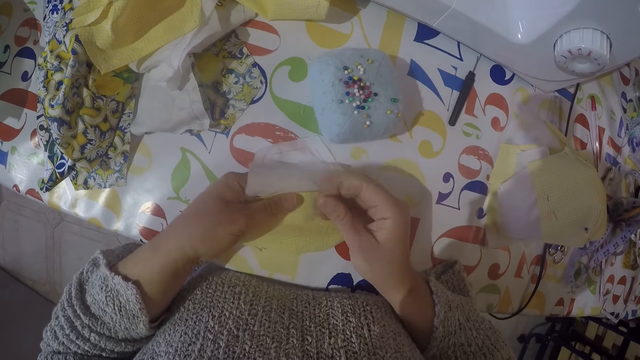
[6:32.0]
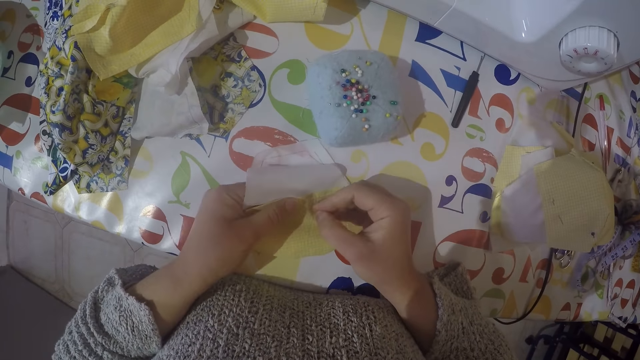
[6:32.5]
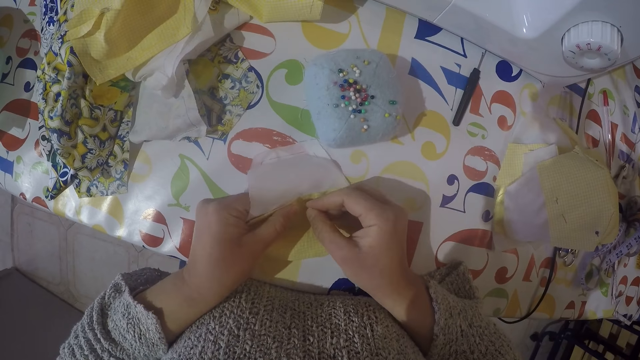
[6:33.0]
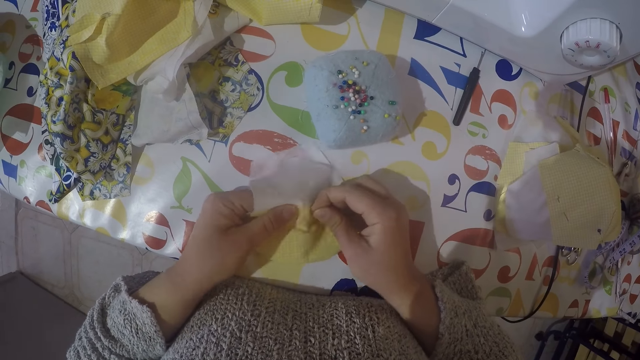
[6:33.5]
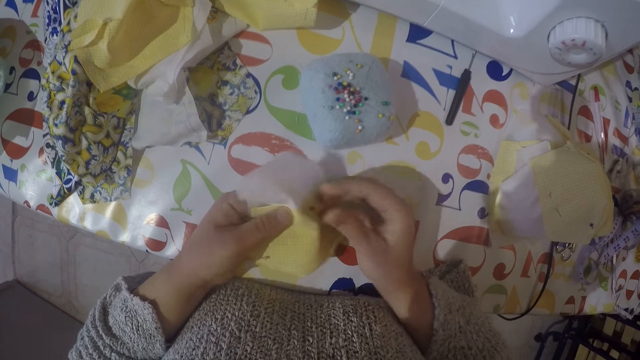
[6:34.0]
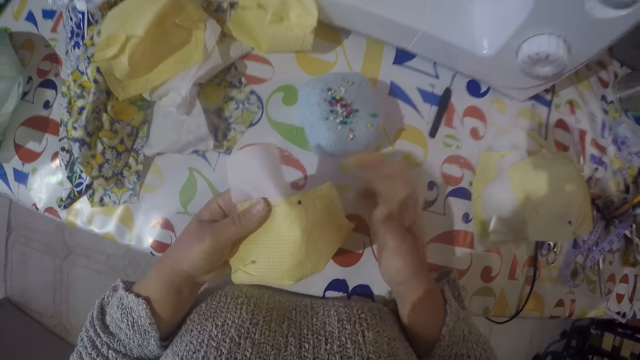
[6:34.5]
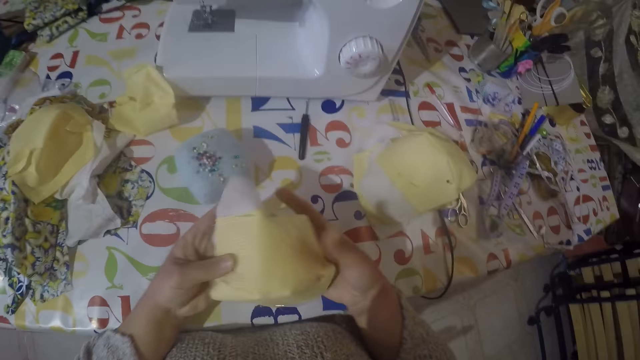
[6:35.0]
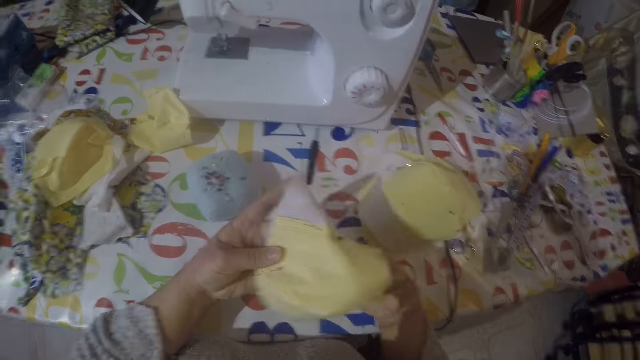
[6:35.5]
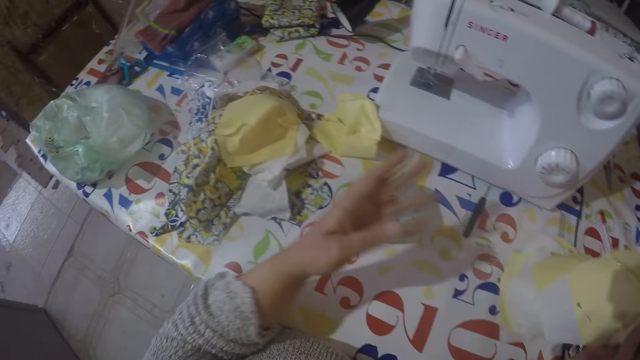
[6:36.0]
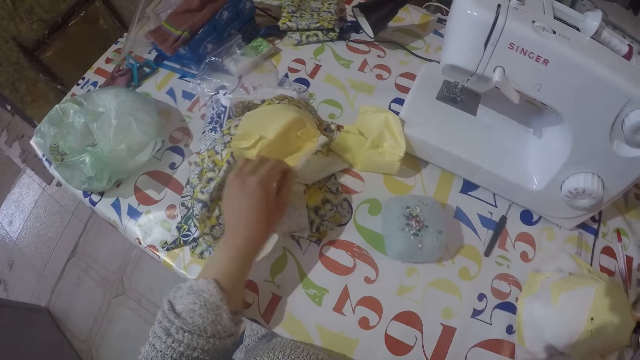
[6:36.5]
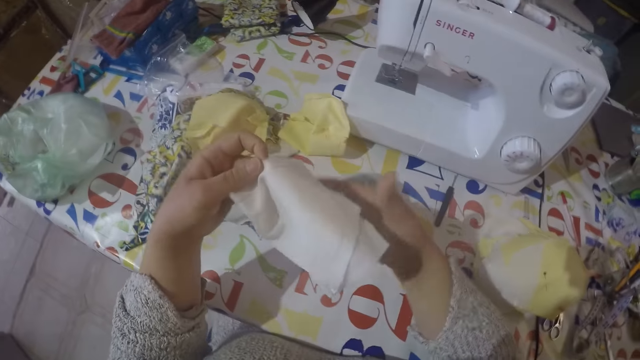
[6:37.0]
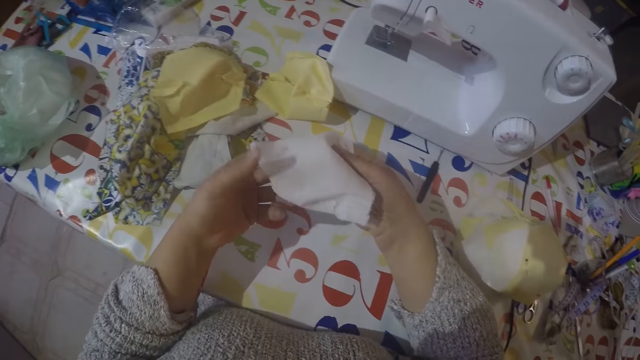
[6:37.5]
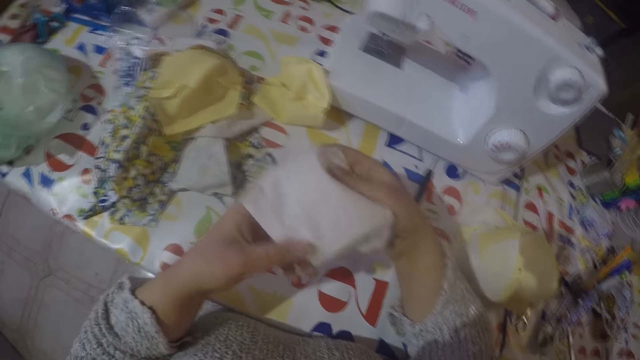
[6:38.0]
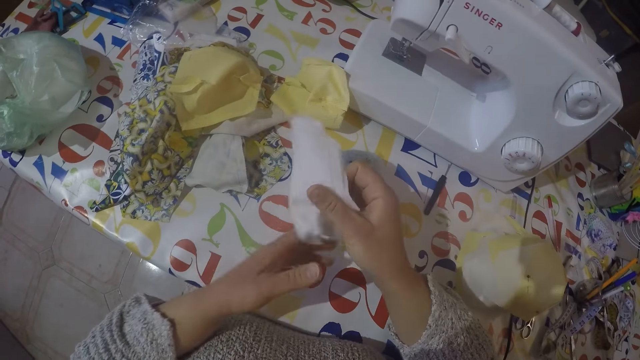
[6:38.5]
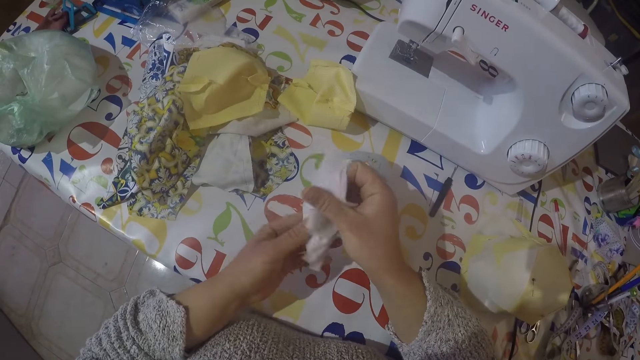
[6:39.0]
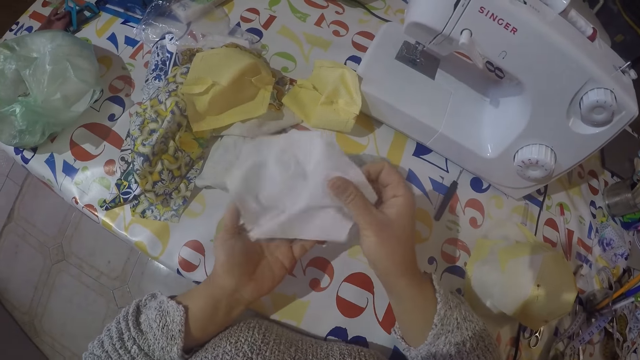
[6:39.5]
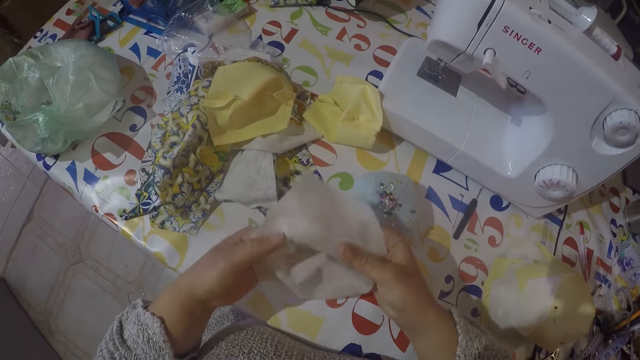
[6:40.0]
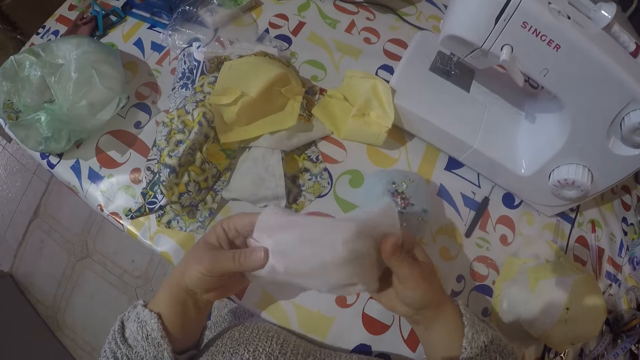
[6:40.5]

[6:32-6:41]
The camera wearer puts the cut pieces aside. They pick the pieces of cloth from the table. They pick the pieces of cloth from the table again.

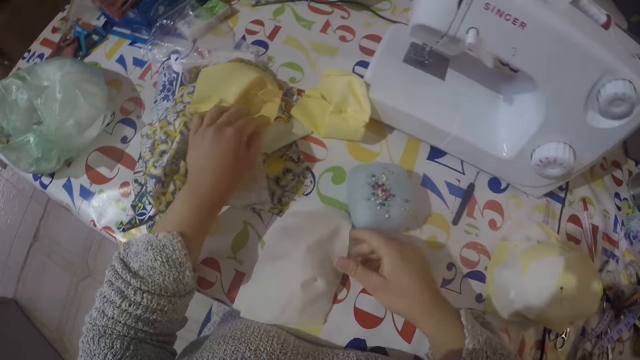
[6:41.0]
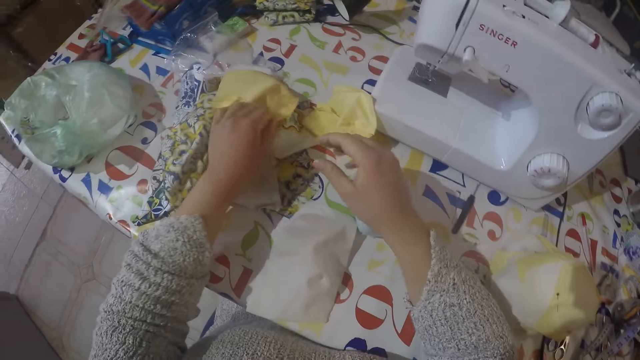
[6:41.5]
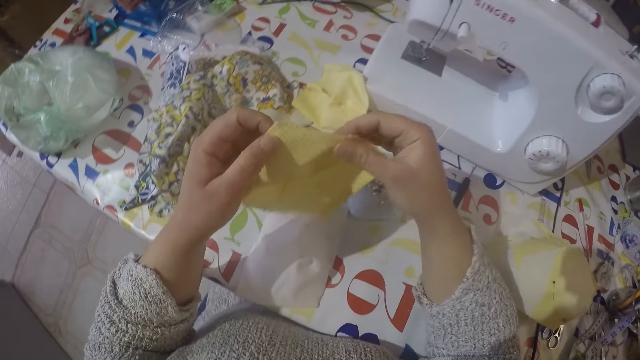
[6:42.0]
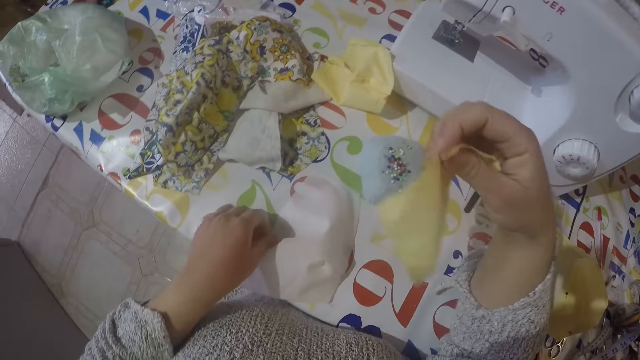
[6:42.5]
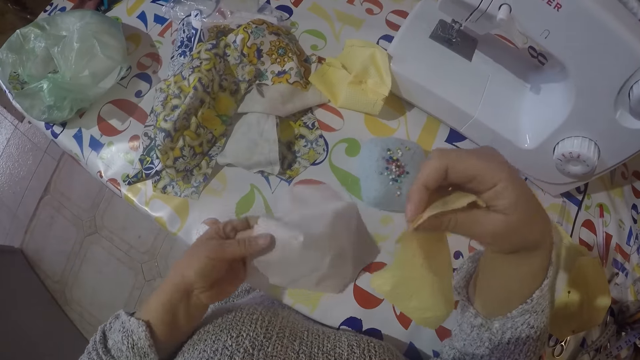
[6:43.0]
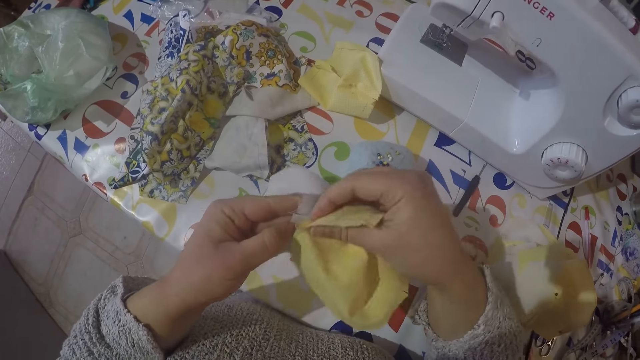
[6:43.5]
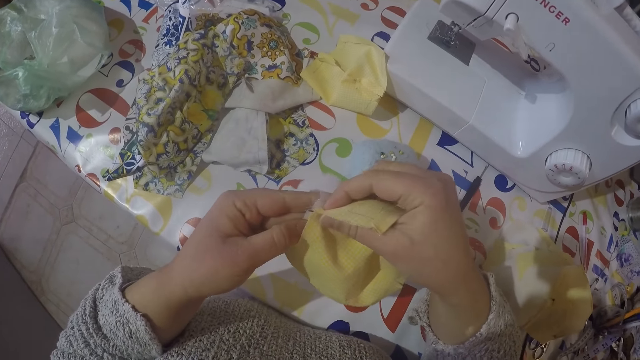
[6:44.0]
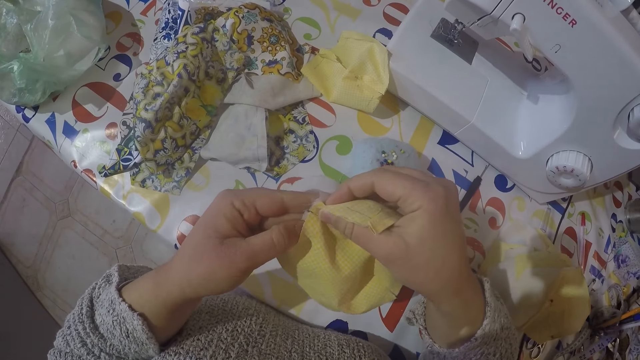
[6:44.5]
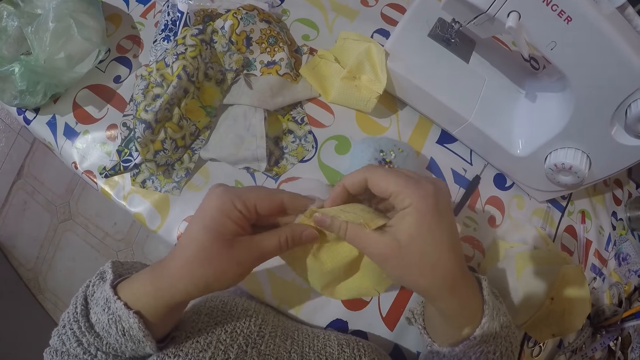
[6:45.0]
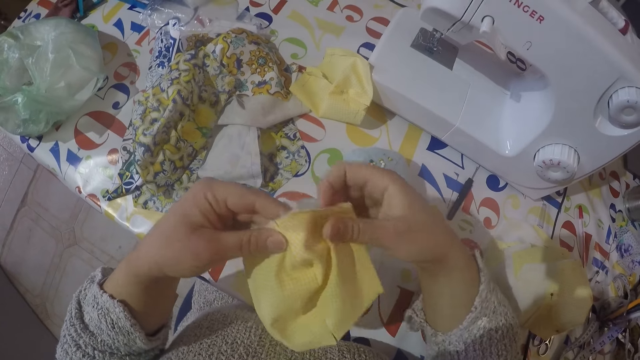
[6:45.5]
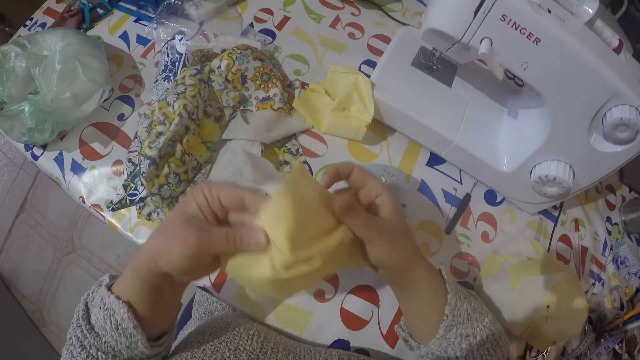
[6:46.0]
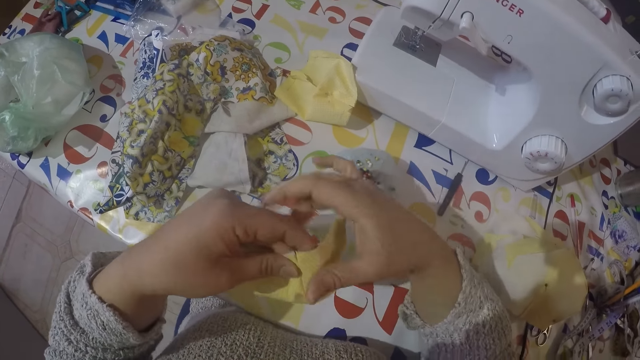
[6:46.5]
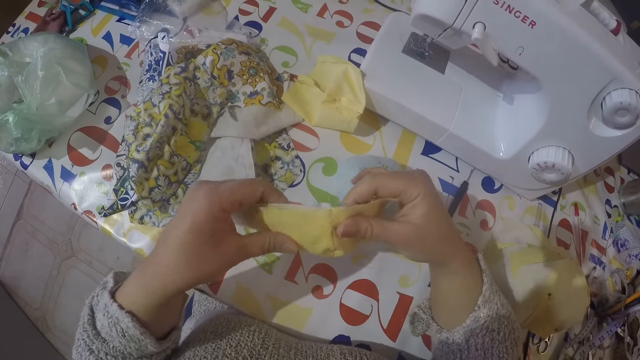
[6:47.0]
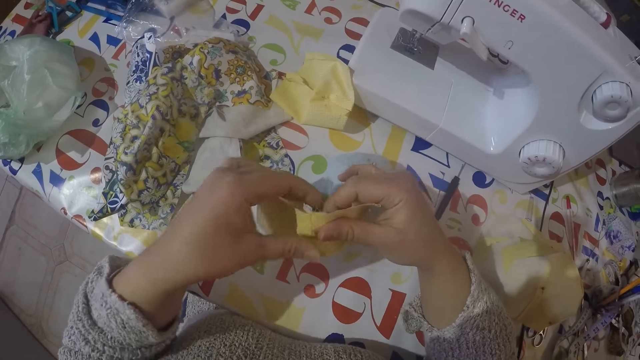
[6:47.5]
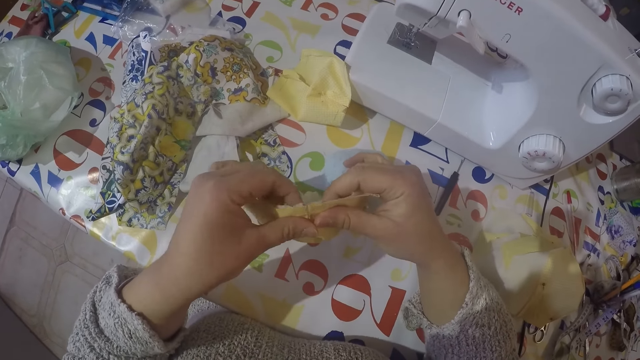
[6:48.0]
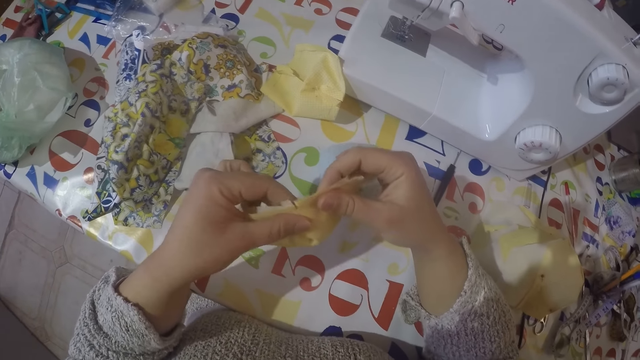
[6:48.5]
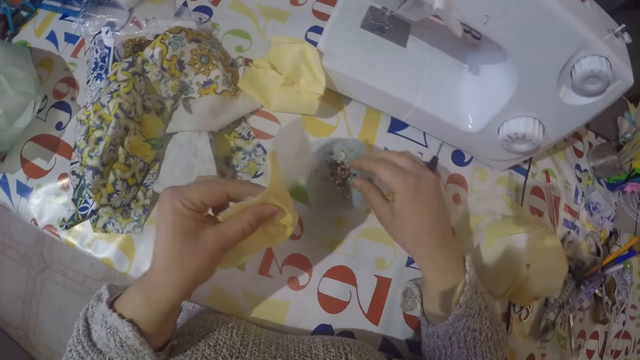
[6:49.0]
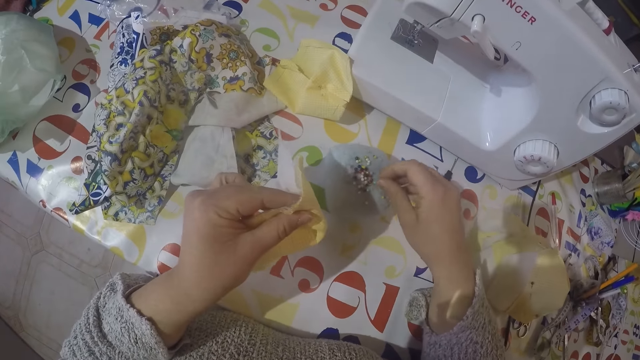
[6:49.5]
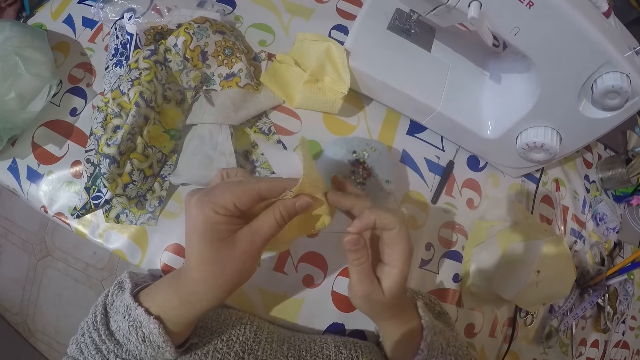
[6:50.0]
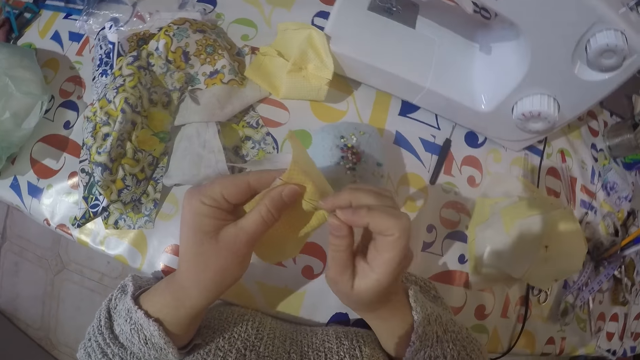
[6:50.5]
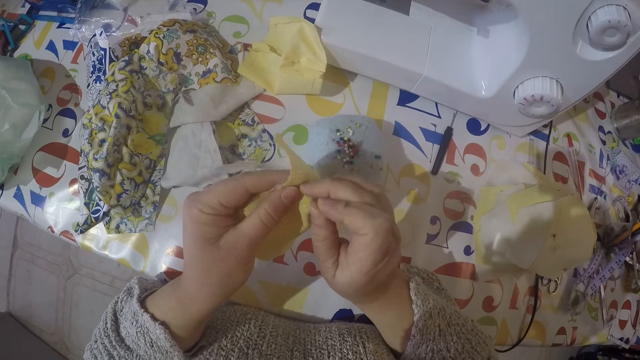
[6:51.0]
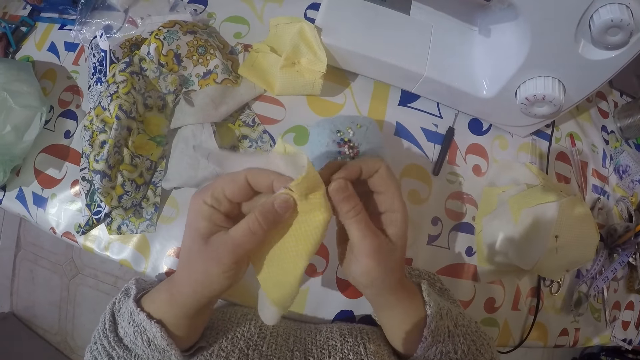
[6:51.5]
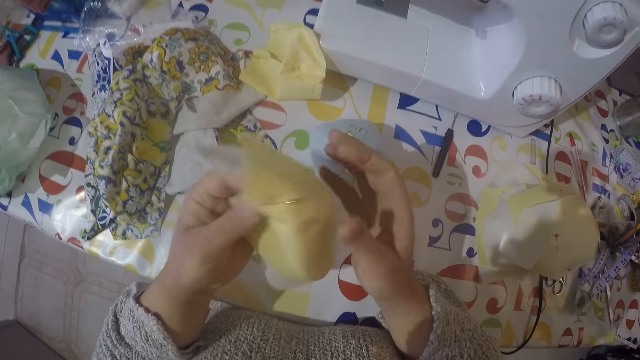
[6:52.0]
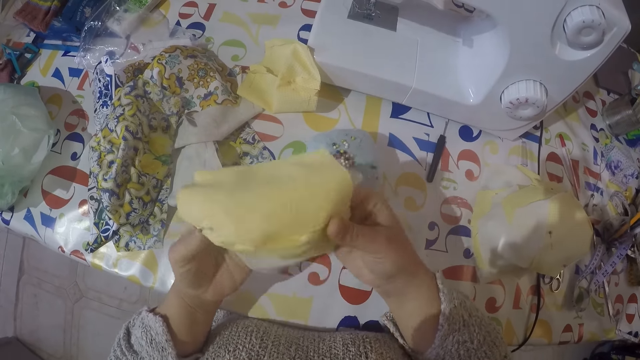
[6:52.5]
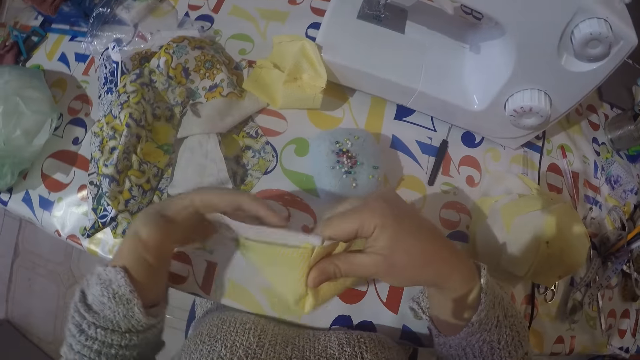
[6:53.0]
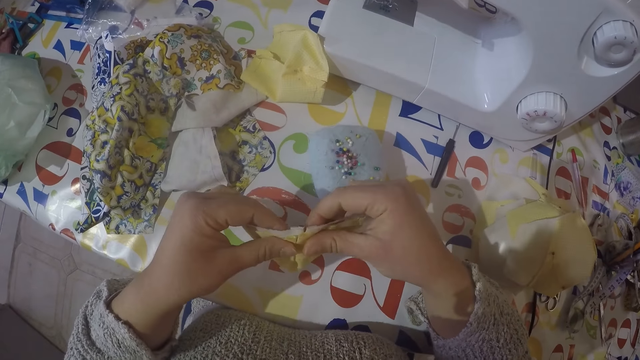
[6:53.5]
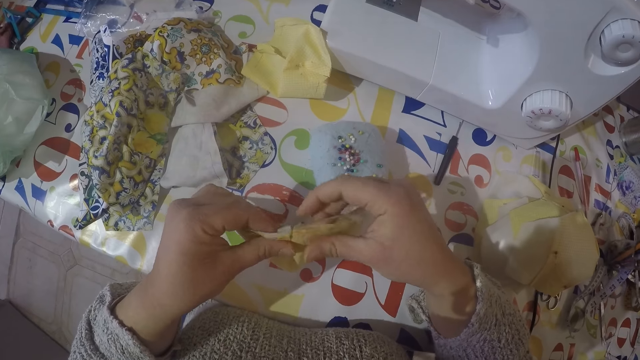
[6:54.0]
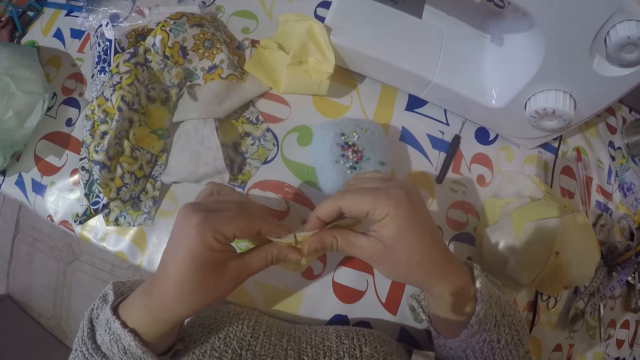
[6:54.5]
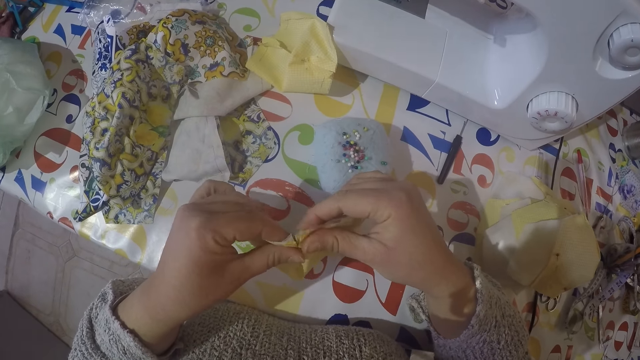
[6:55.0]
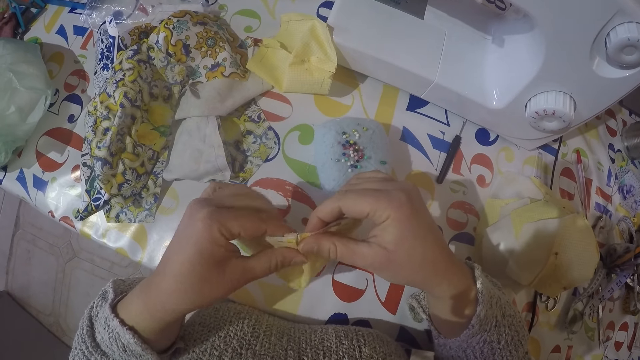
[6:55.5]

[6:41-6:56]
The camera wearer puts the cut pieces of clothes together. They pick a pin from the sponge. They put the pin on the cut pieces.
